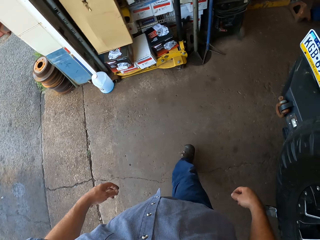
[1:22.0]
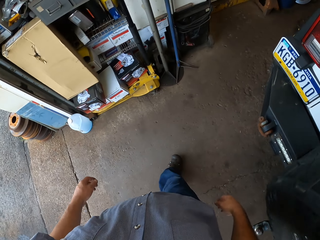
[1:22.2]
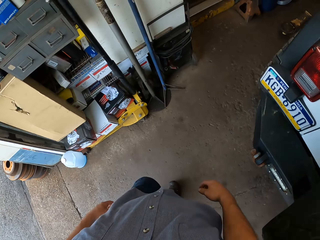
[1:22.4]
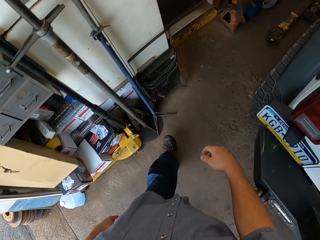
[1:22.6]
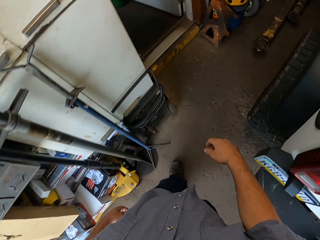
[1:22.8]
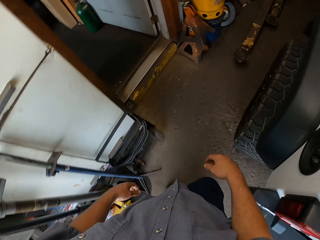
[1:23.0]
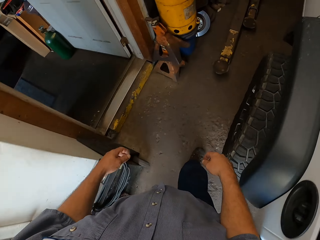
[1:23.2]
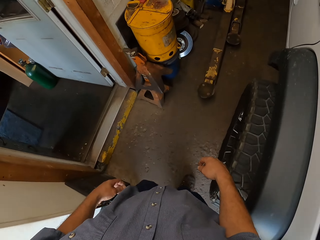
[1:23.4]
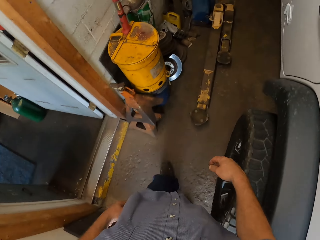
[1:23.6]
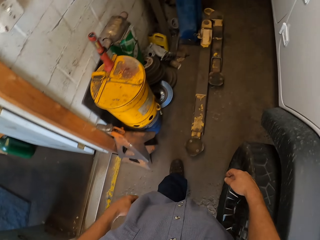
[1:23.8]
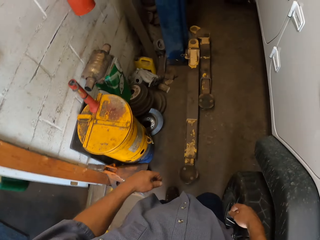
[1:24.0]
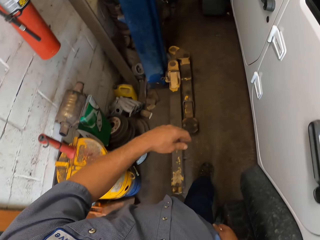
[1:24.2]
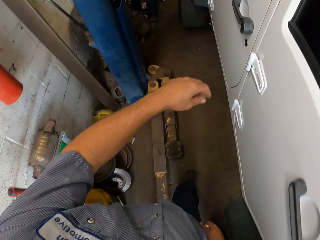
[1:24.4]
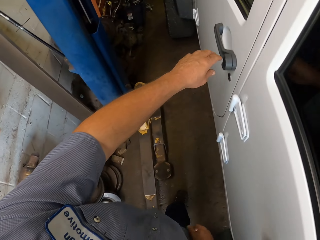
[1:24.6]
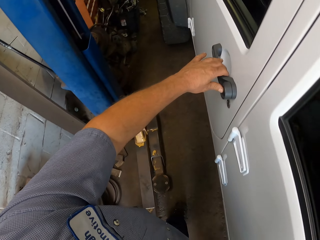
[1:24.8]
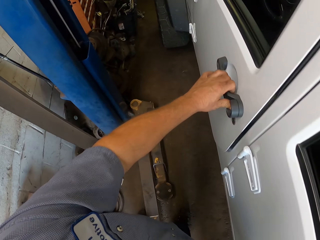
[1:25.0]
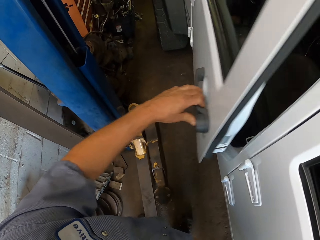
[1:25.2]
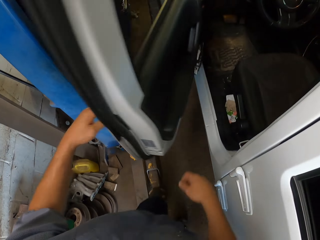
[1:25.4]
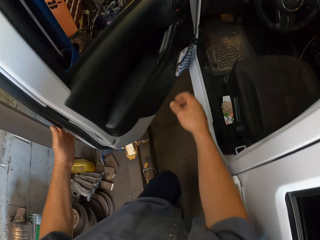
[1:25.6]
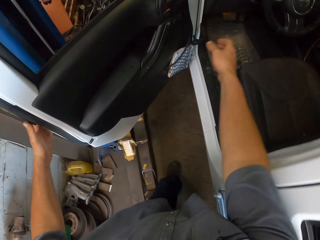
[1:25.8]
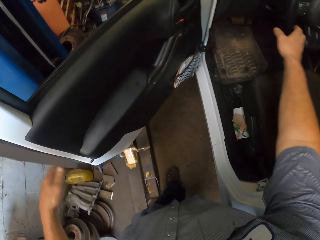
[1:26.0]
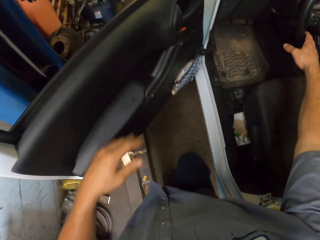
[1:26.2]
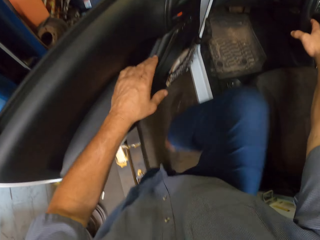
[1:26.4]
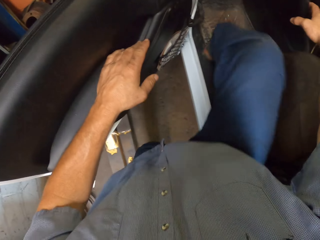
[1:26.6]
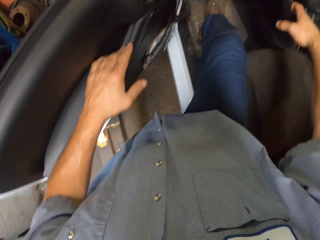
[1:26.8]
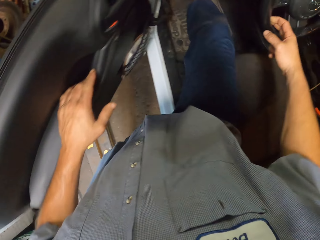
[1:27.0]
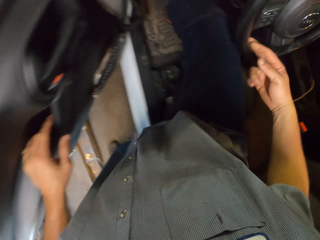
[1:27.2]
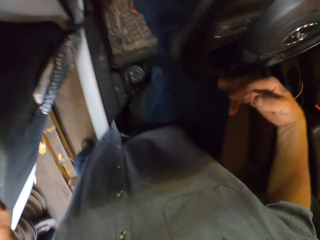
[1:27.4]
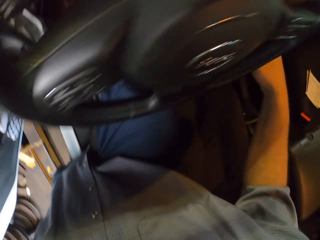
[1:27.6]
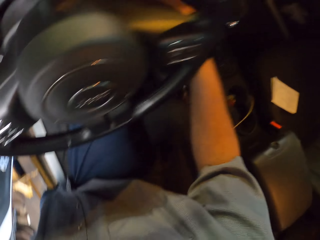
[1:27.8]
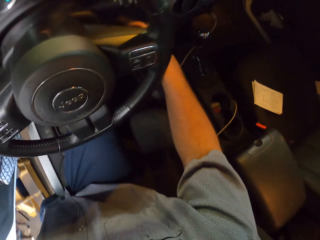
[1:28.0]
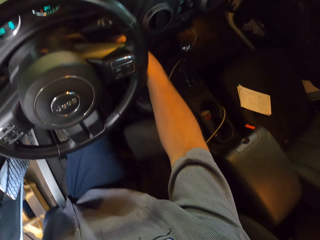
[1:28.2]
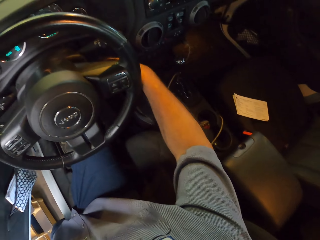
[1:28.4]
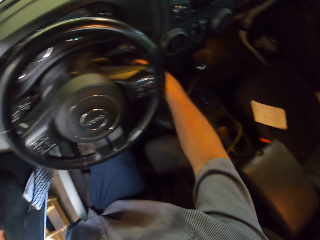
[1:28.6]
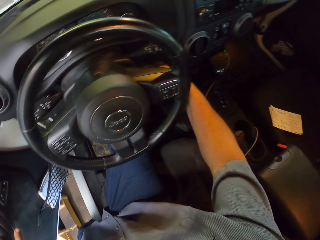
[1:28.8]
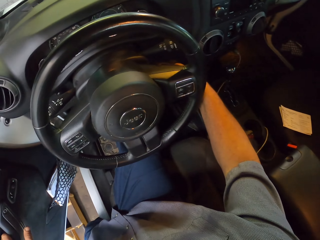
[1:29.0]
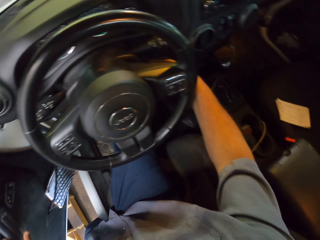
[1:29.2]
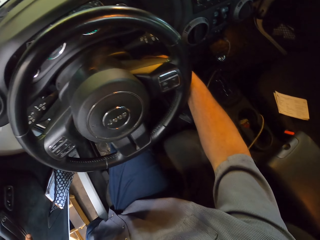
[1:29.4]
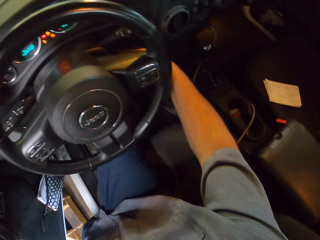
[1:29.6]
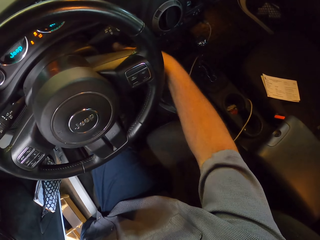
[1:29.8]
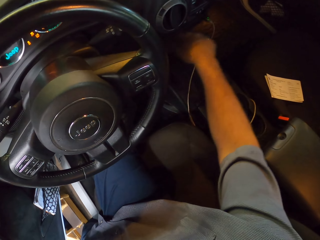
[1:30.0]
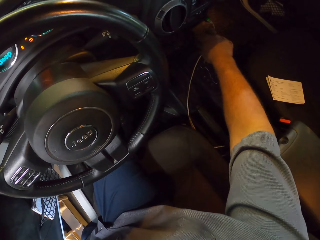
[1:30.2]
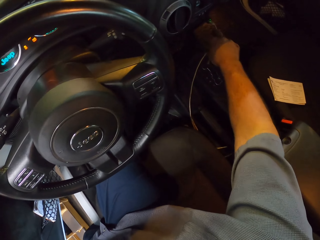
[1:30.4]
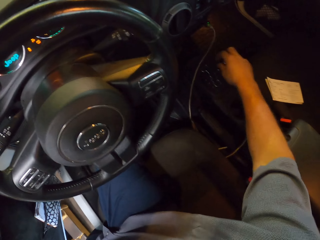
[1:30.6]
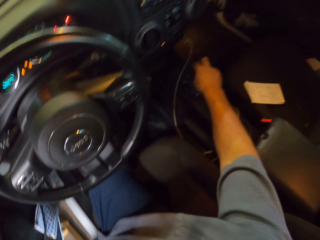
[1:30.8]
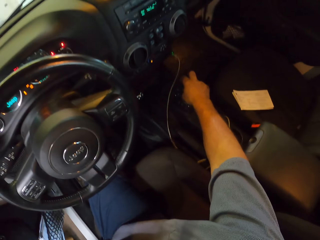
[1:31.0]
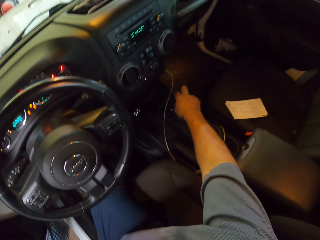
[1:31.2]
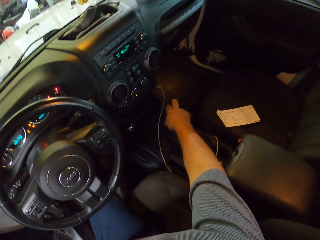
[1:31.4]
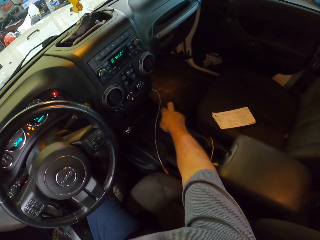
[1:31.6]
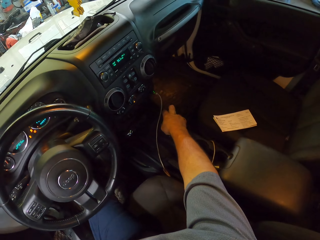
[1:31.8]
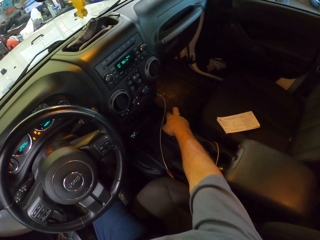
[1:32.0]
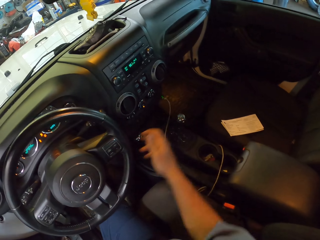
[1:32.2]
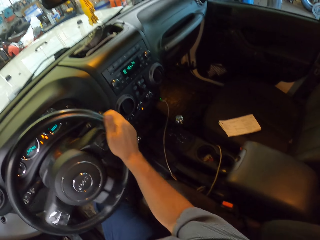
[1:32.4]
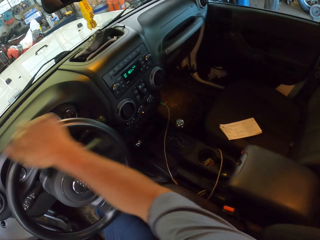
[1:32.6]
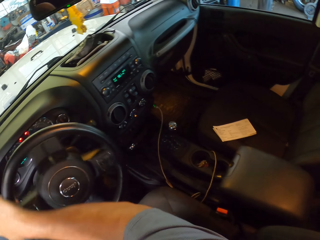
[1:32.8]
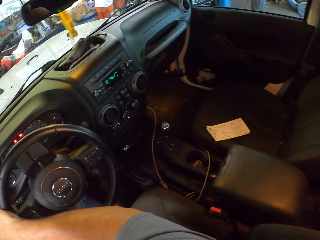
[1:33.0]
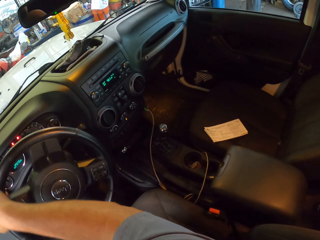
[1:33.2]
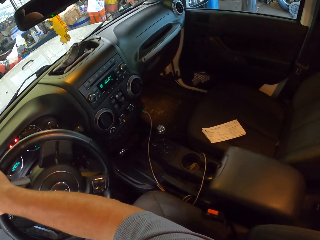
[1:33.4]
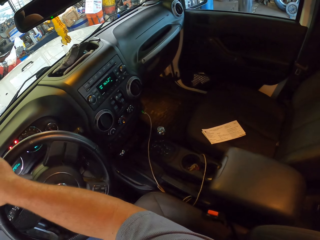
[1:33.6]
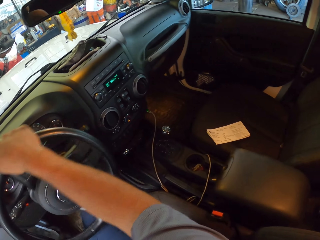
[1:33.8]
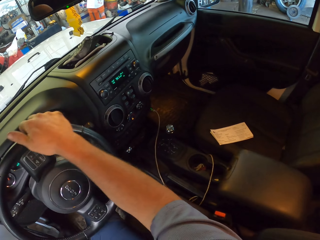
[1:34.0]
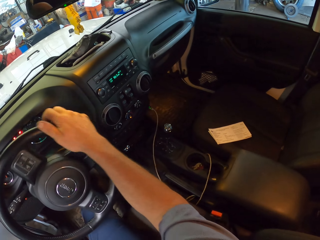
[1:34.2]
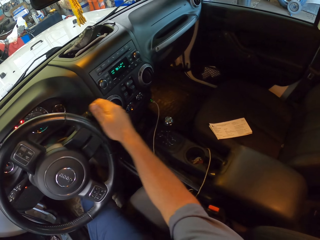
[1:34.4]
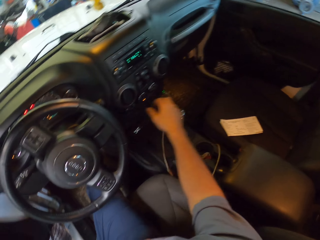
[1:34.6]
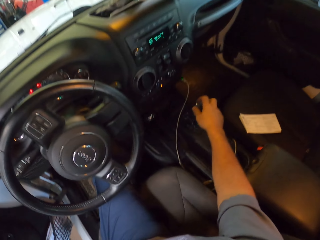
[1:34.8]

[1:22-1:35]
The camera wearer opens a car door. They sit inside the car. They enter the car. They start the car. They shift the gear handle. They turn the steering wheel.

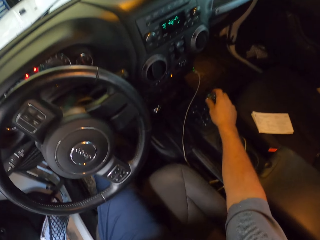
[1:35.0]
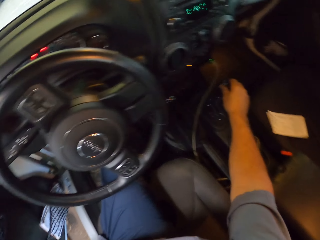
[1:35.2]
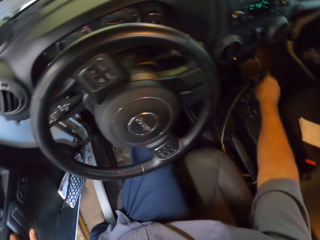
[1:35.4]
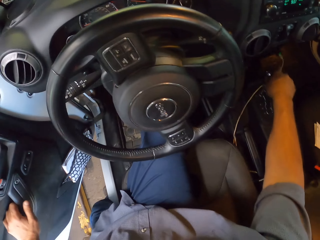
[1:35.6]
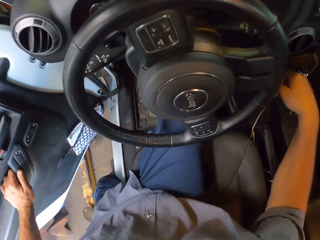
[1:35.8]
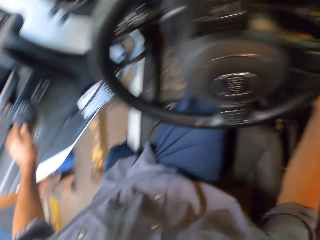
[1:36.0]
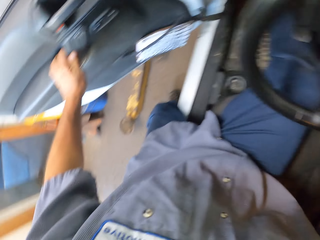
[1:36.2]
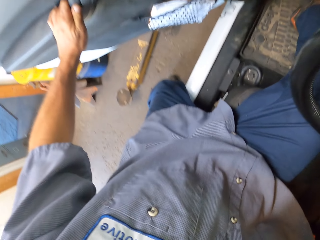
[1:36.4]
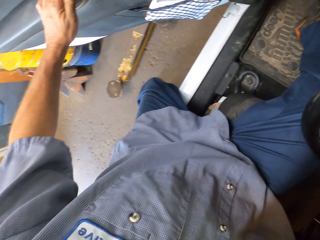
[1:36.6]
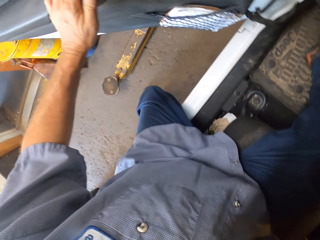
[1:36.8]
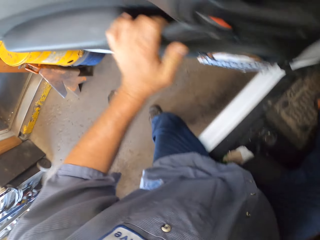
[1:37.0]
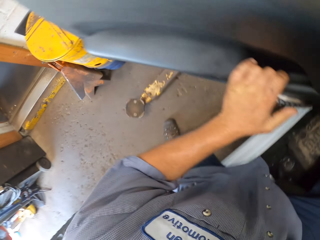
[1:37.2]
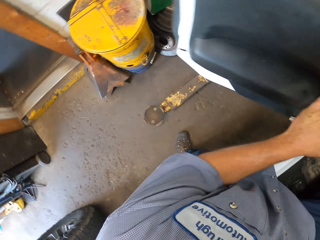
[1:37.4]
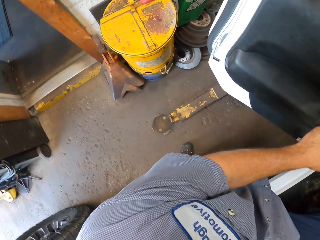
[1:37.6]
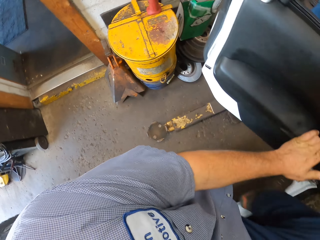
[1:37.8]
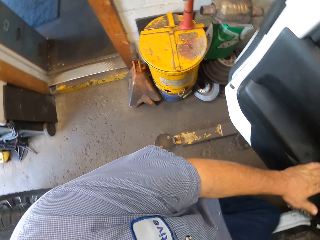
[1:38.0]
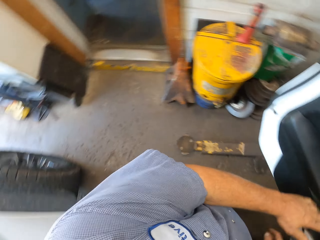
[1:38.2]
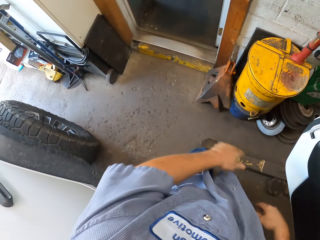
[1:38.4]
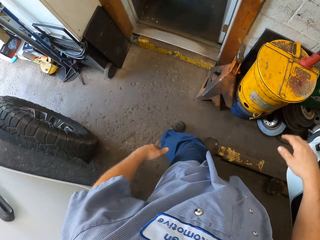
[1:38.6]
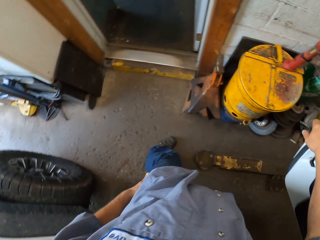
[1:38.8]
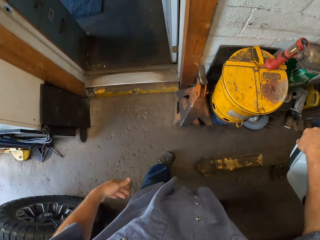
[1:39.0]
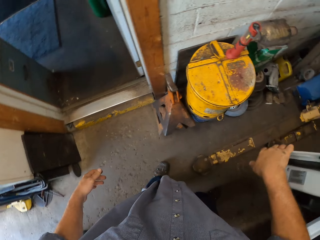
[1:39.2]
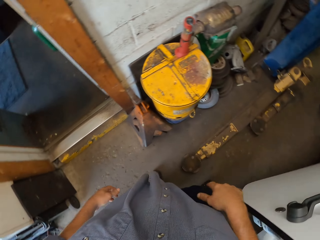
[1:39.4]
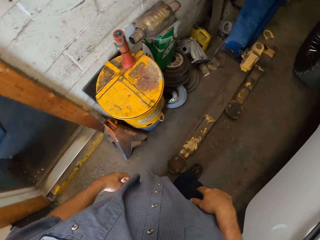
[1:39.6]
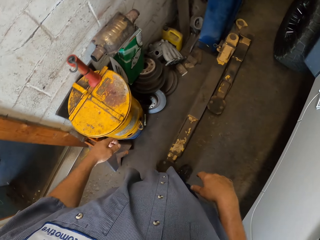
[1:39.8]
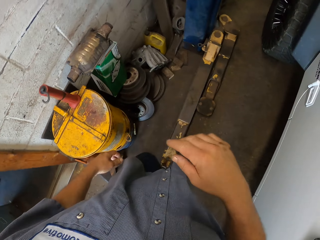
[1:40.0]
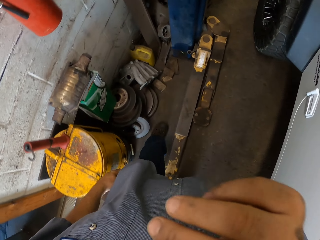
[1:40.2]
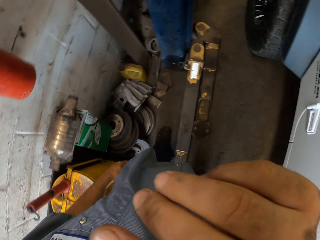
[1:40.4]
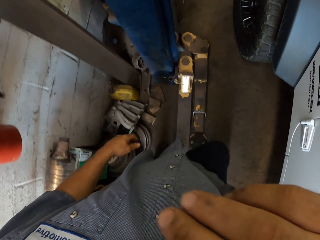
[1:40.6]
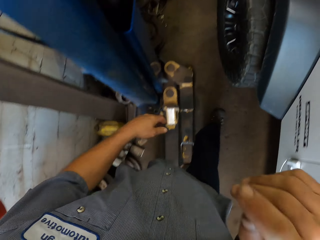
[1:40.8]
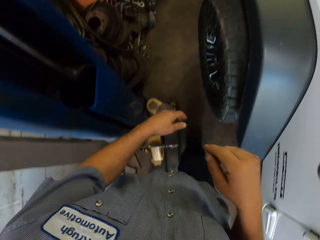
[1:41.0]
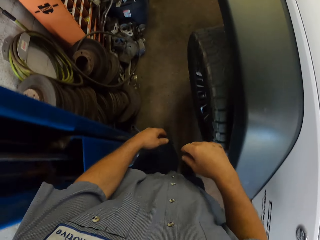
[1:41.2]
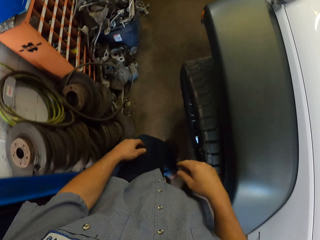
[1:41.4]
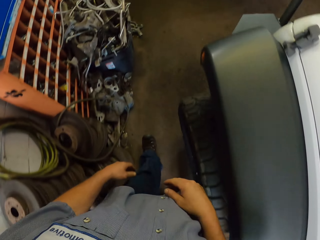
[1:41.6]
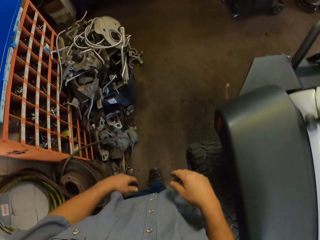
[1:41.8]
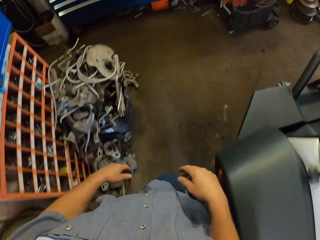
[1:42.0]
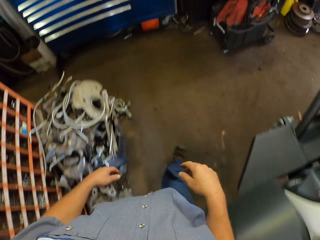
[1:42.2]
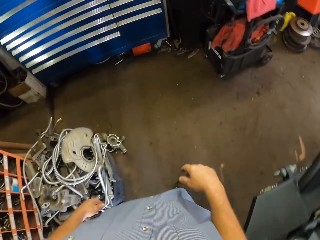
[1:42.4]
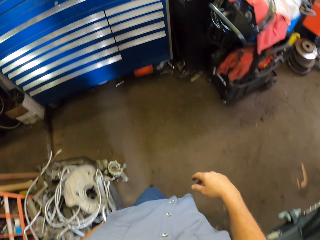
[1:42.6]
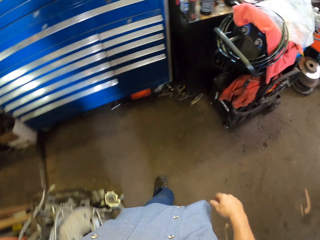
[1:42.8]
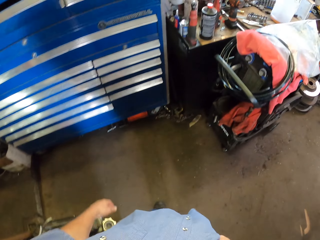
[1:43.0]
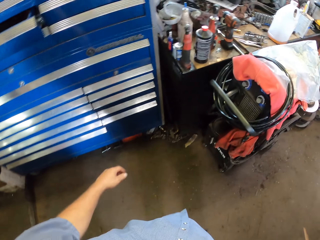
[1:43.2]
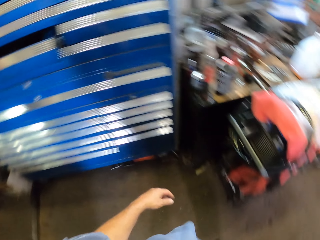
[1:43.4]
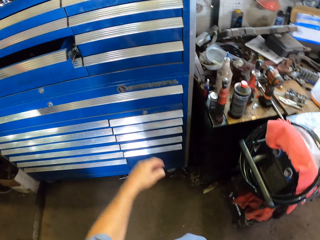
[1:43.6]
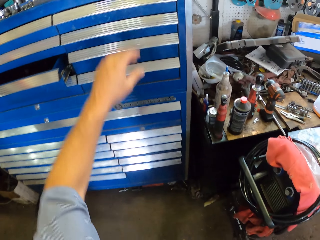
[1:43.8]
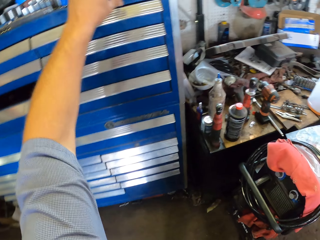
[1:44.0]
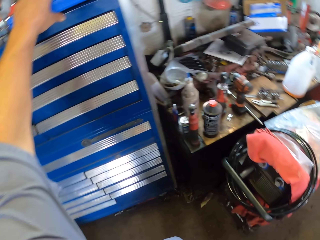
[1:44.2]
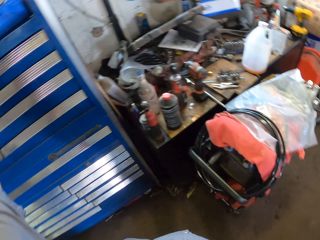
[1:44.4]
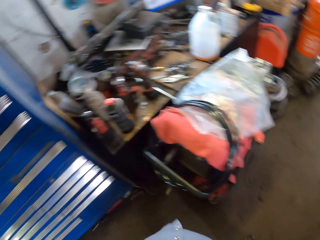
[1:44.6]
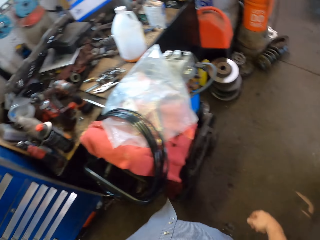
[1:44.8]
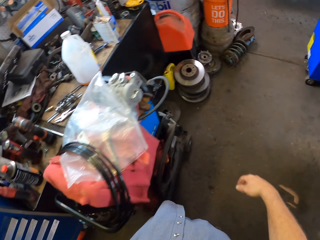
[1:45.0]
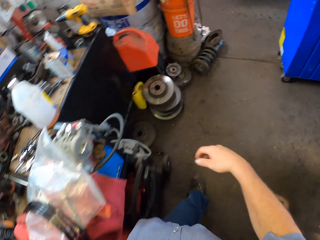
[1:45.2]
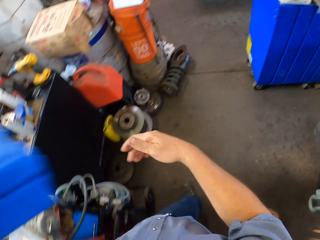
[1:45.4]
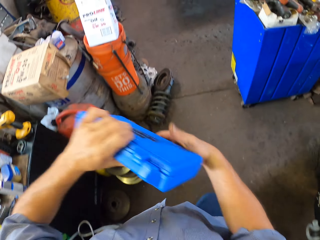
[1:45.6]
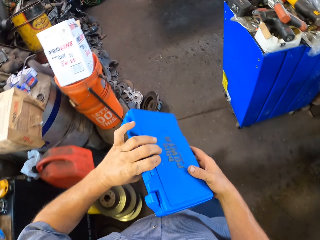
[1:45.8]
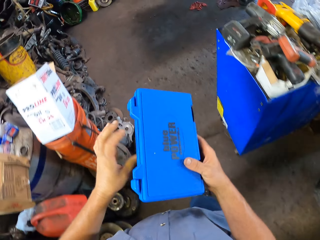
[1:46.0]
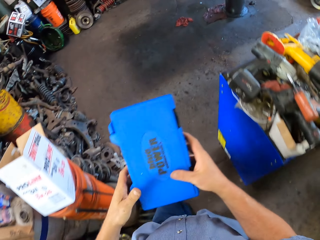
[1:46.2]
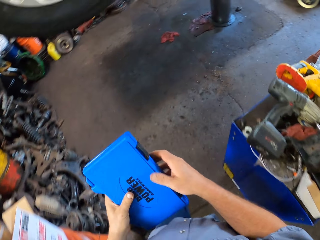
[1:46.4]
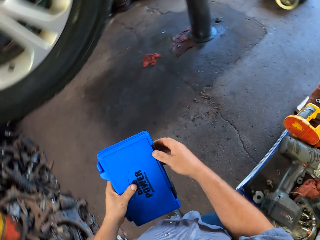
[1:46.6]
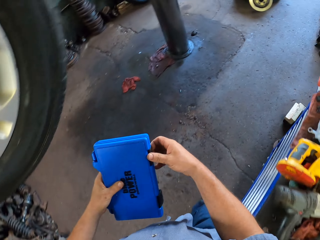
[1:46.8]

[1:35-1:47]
The camera wearer shifts the gear handle. He steps out of the car. He closes the door. He wipes his face. He walks around a garage on the floor. He picks up a blue box on a shelf. He walks on the floor.
